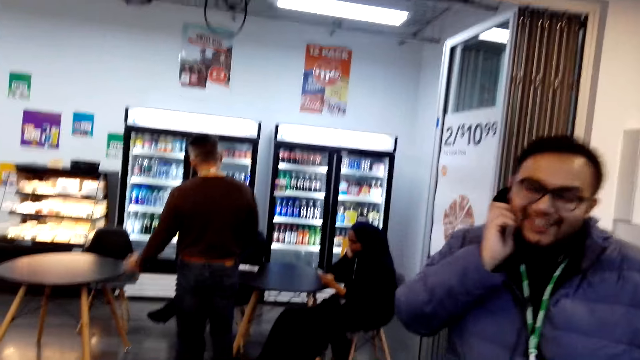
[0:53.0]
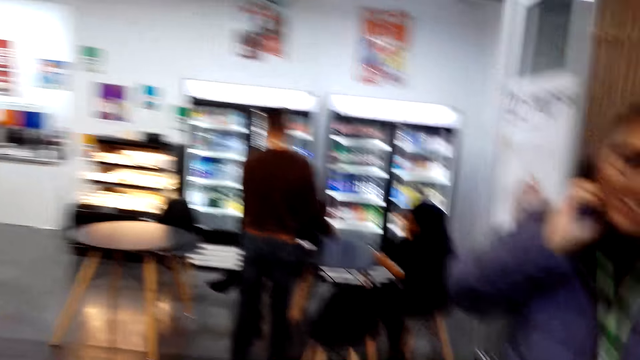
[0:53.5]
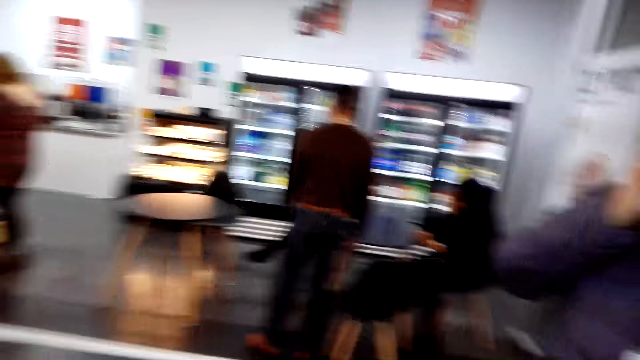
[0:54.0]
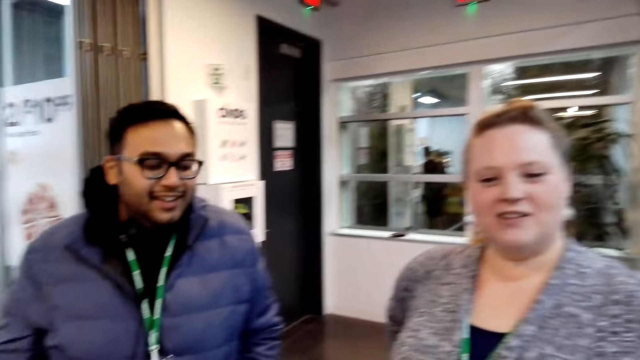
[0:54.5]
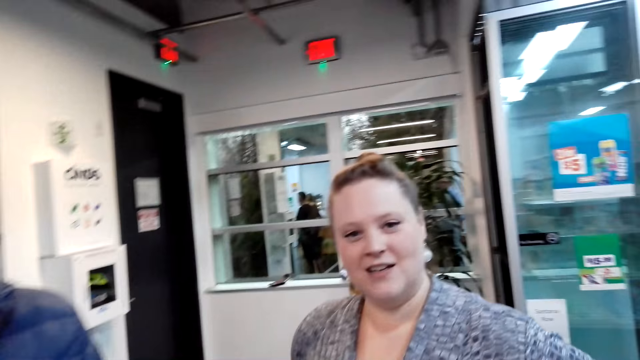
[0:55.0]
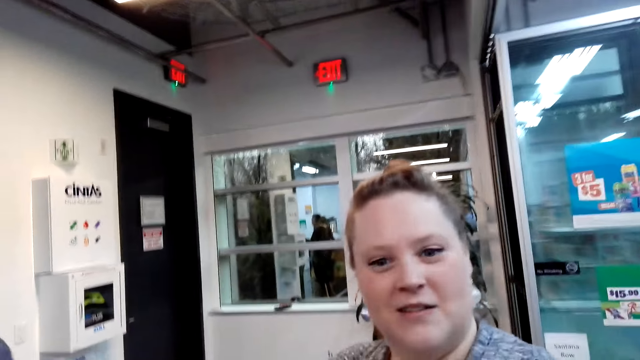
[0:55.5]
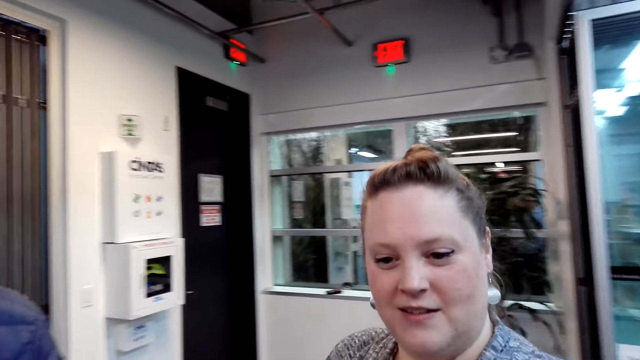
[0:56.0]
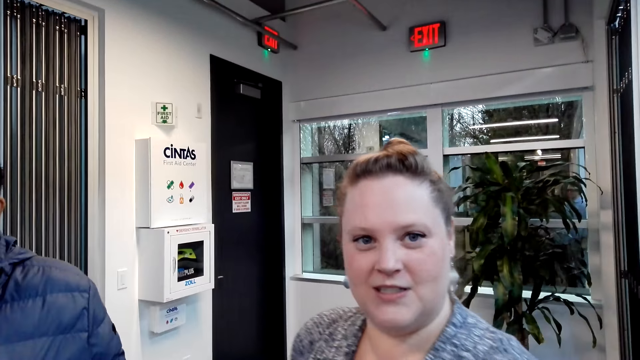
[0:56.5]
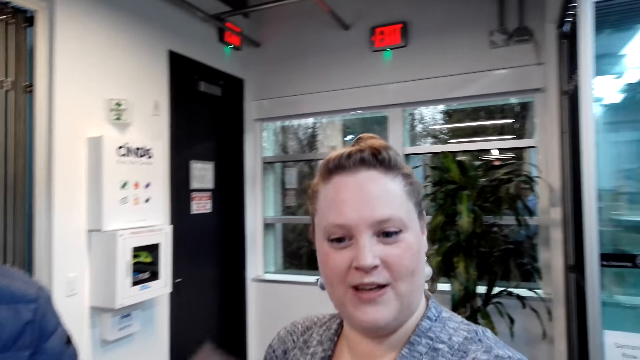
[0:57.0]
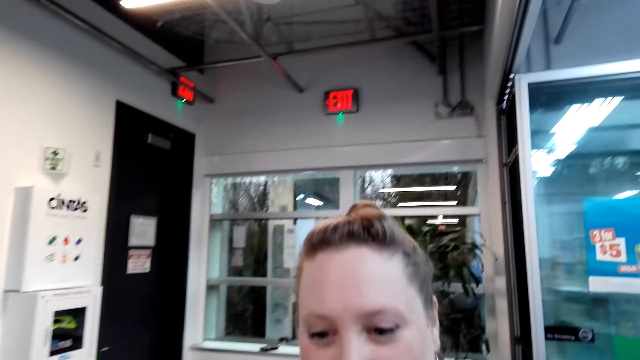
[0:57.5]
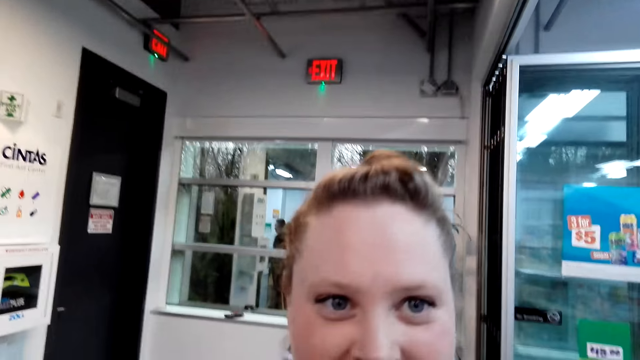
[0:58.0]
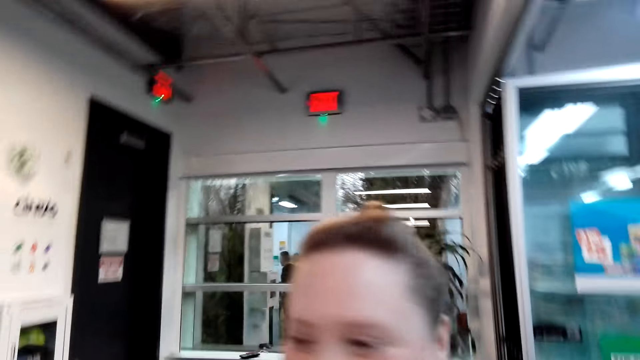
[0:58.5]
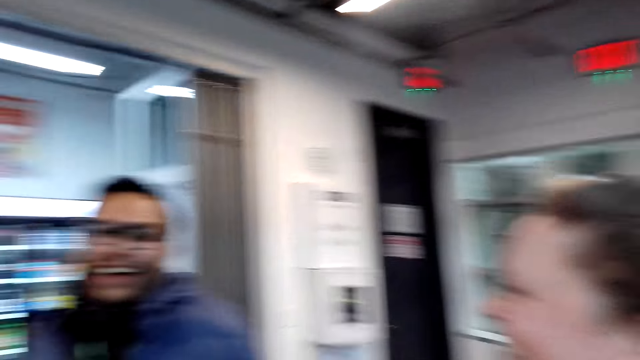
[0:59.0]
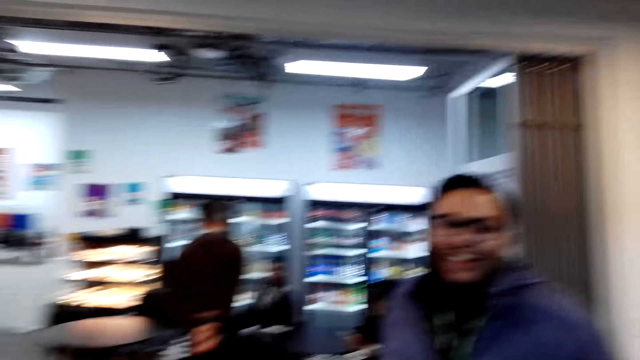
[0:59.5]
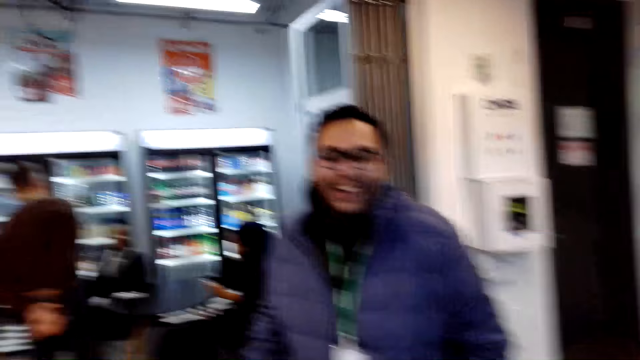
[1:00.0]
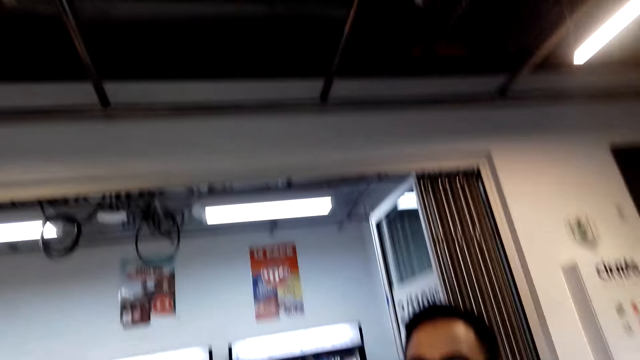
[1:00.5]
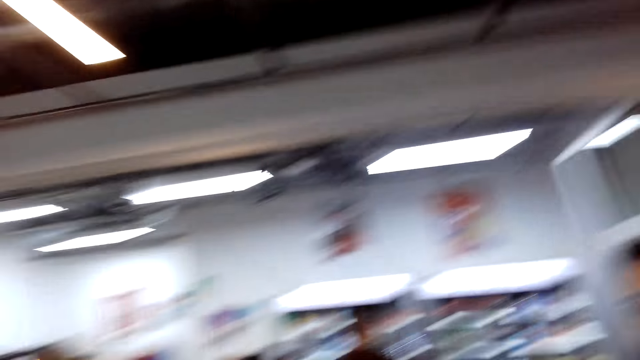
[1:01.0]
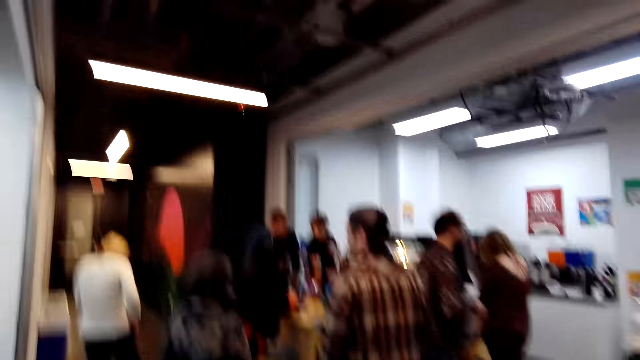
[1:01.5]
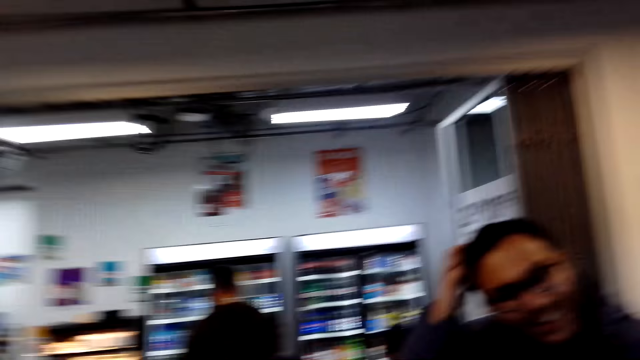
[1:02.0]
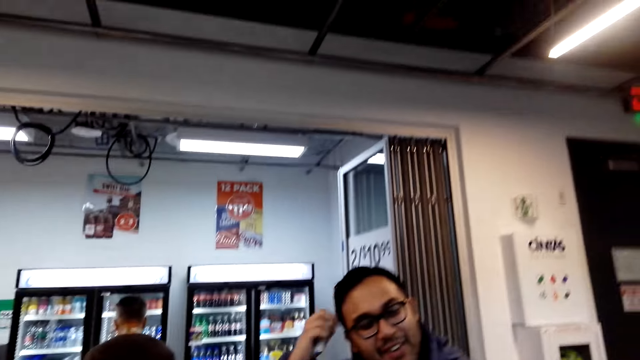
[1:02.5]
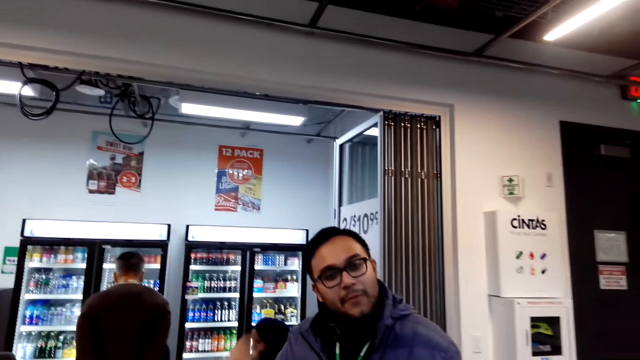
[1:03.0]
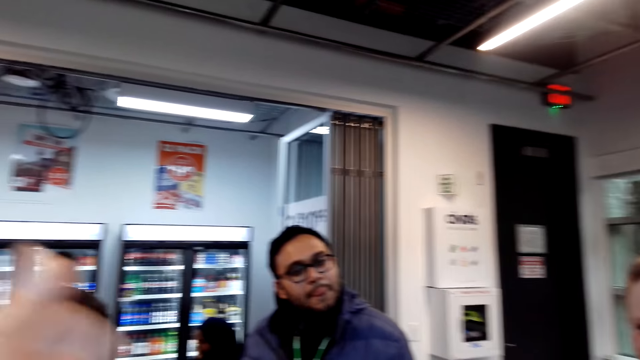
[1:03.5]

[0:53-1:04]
A man rubs his face. The camera wearer moves his hand. A woman talks. The camera wearer dialogues with the woman. The woman talks. The camera wearer talks. The woman laughs. The man laughs. The camera wearer dialogues with the man. The man scratches his head.

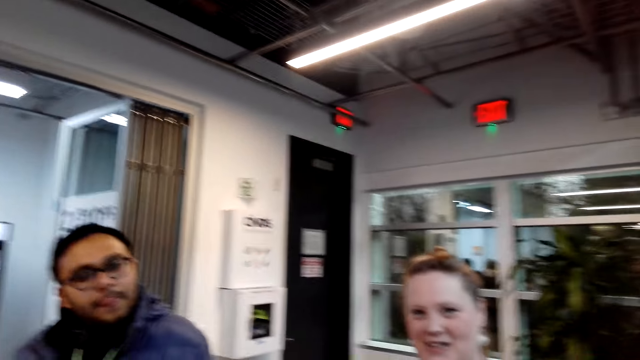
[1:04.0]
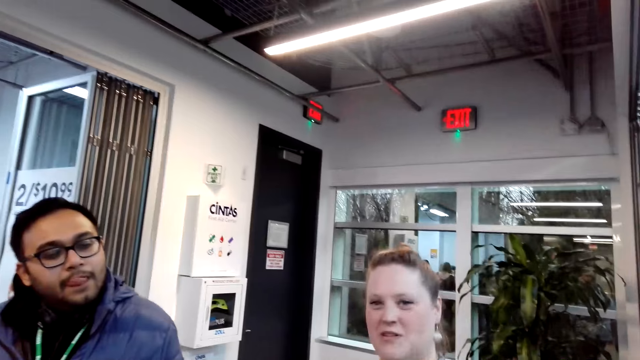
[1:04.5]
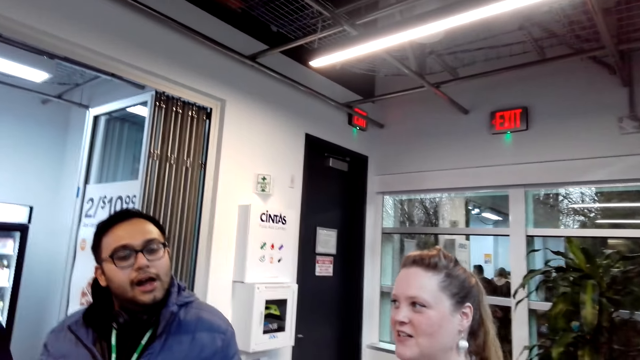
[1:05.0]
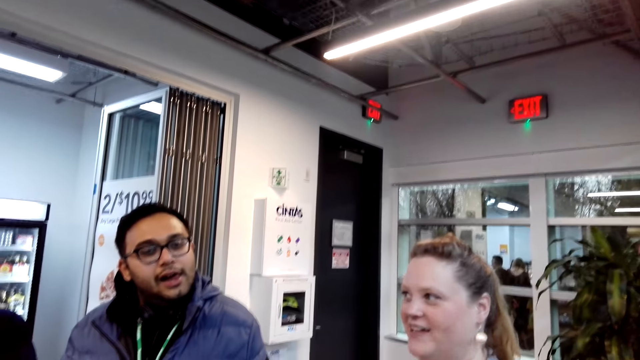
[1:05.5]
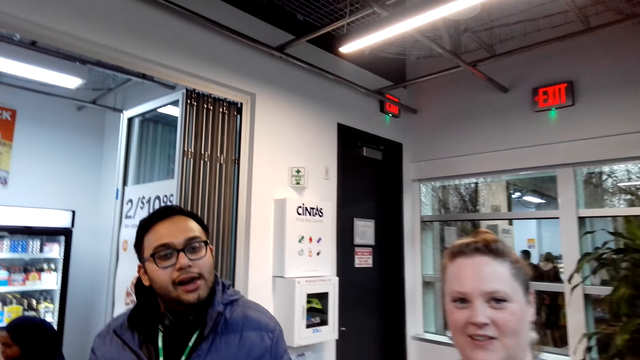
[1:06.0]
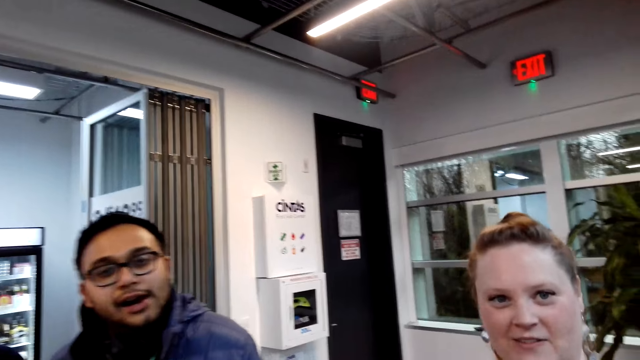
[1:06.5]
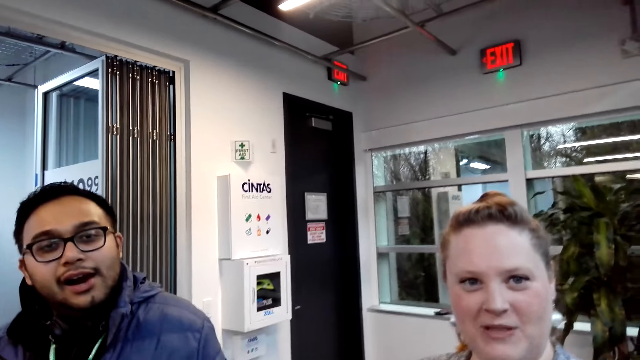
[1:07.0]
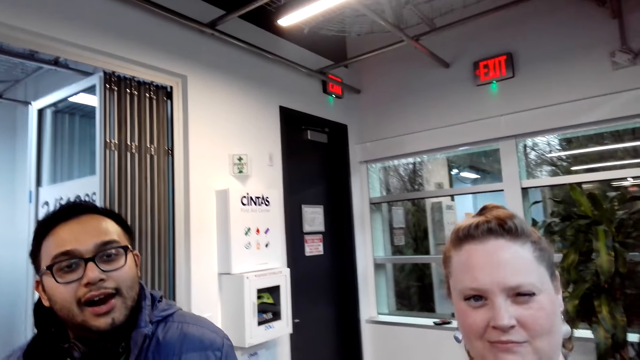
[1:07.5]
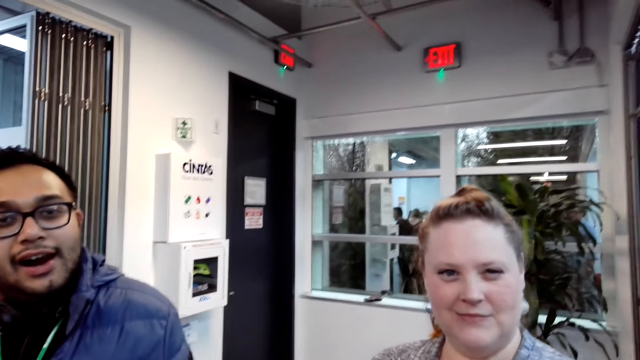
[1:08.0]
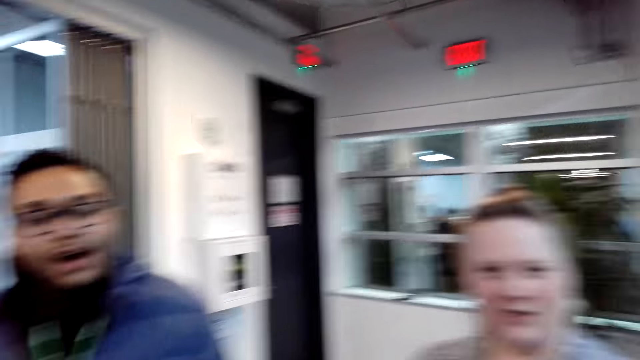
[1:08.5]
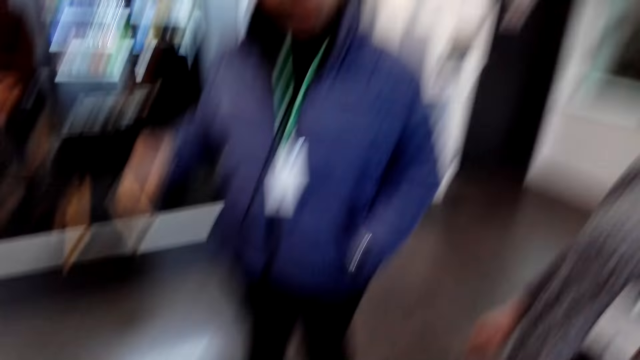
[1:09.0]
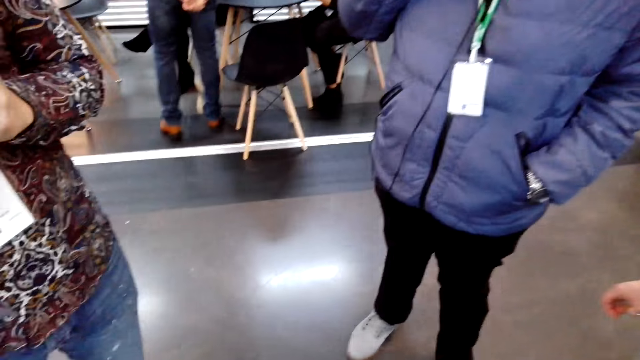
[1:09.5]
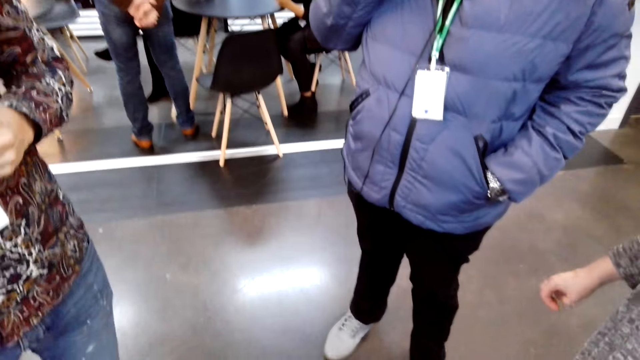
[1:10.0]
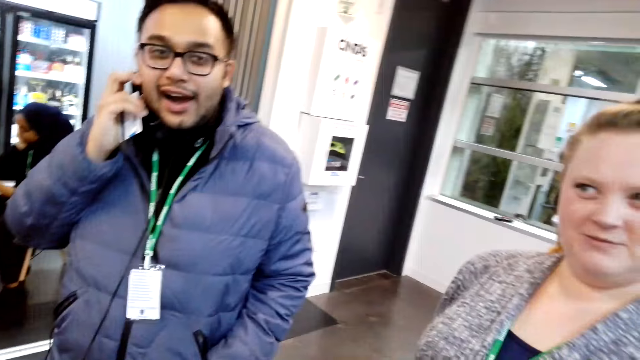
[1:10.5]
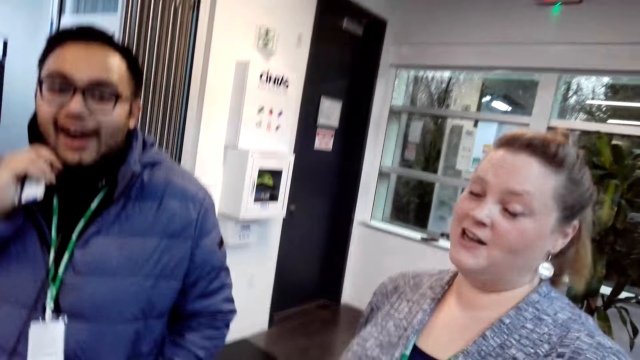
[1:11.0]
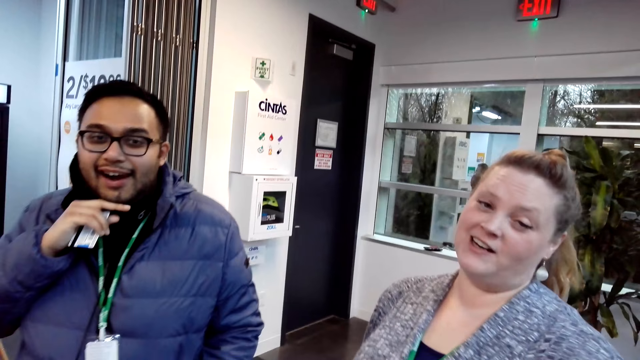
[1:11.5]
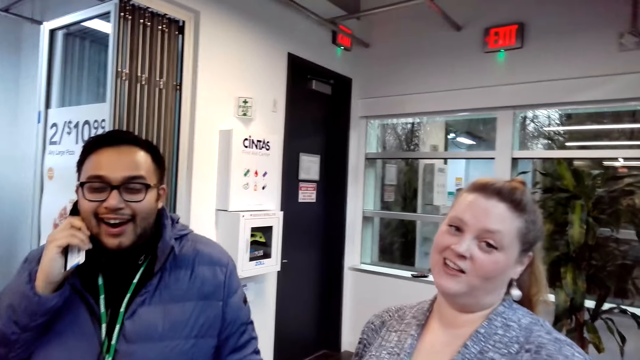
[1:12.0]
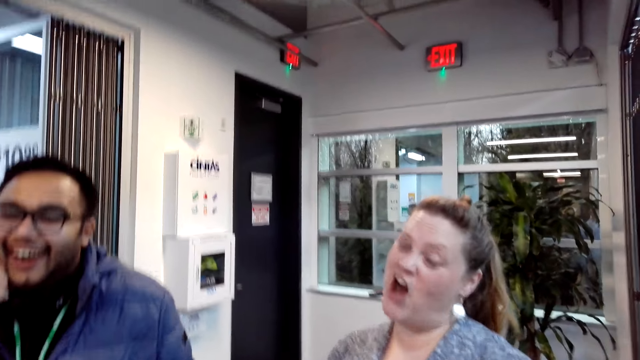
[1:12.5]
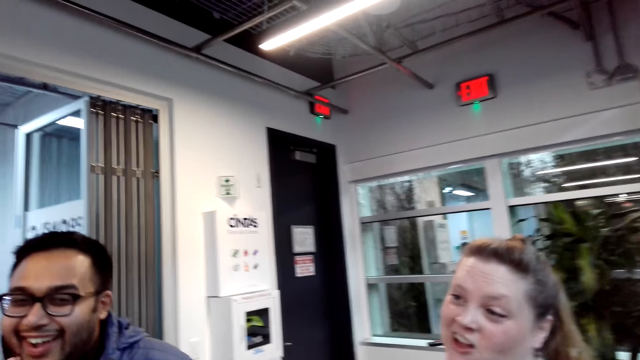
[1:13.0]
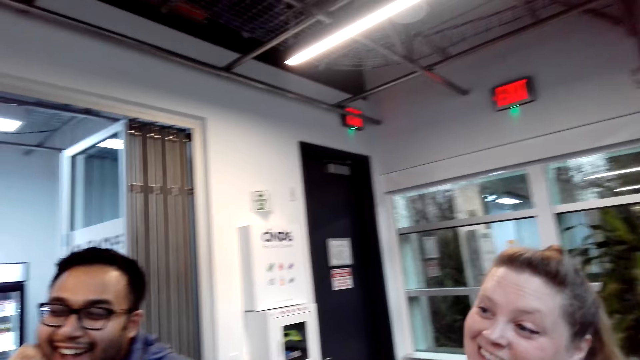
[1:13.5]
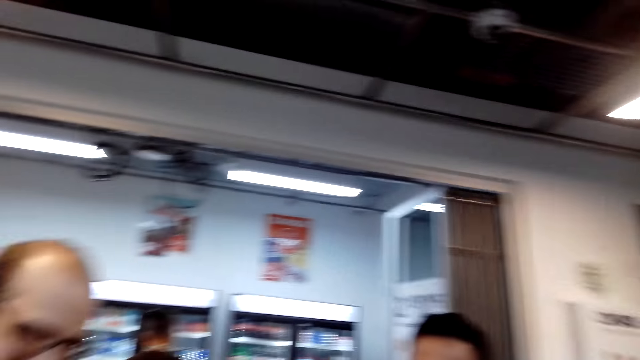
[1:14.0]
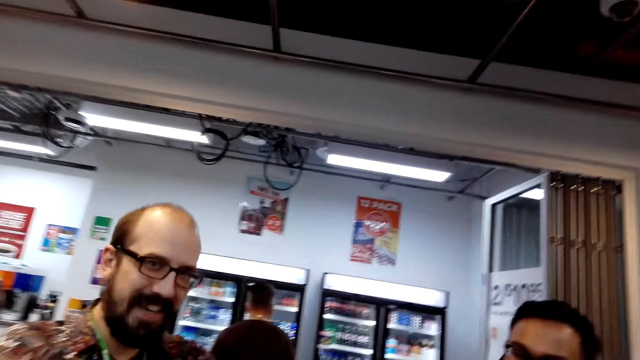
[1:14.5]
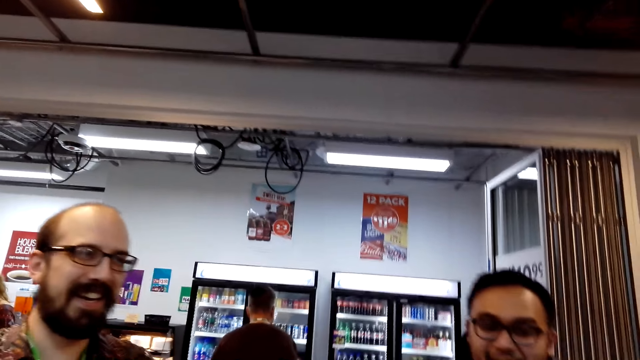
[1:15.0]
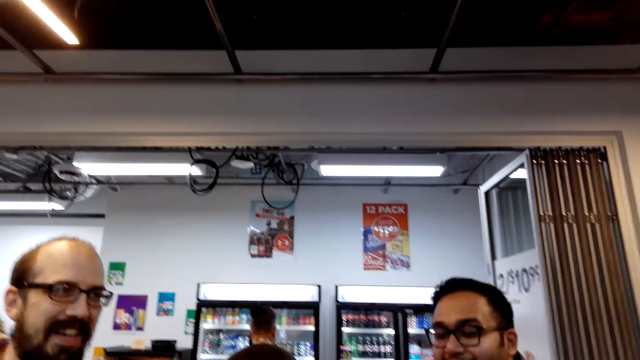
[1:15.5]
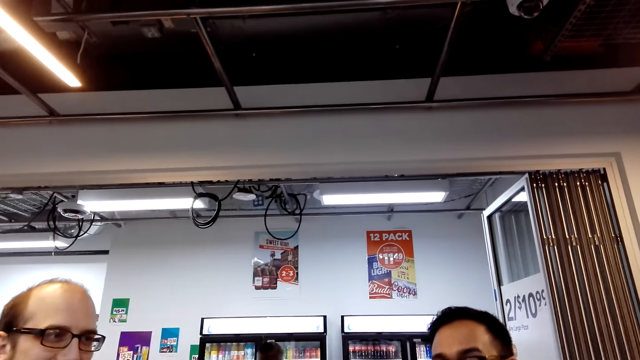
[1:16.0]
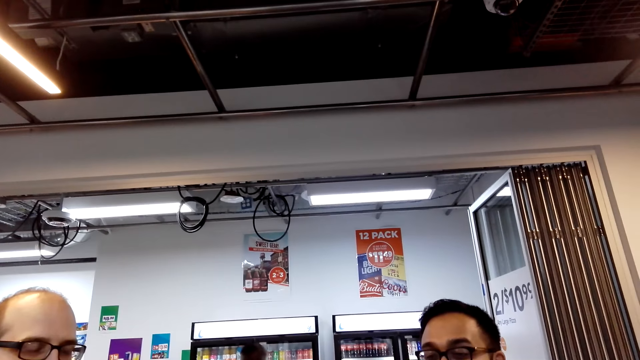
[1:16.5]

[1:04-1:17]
The camera wearer moves his hand. A woman laughs. The camera wearer dialogues with the woman. A man rubs his face. The woman talks. The man laughs.
